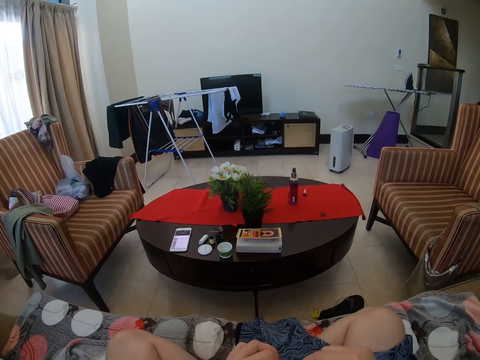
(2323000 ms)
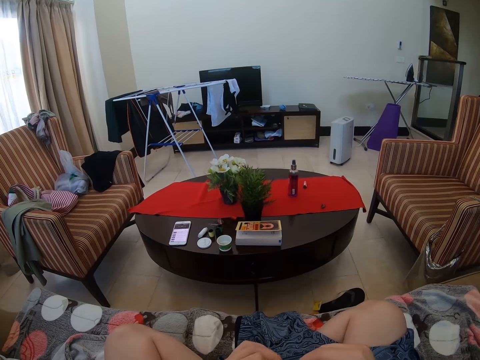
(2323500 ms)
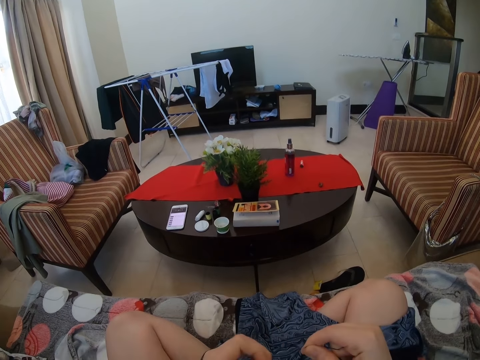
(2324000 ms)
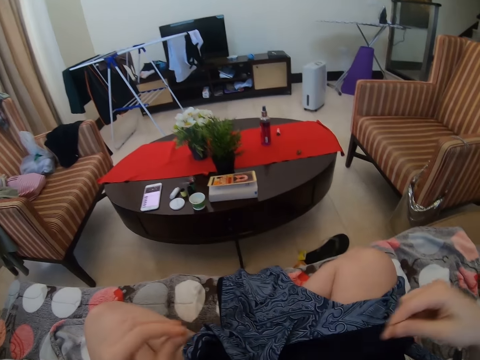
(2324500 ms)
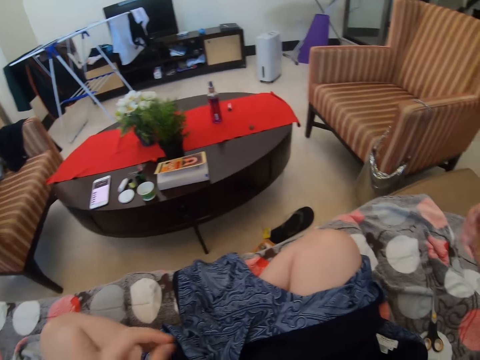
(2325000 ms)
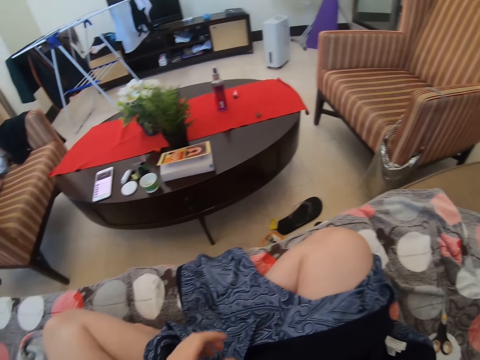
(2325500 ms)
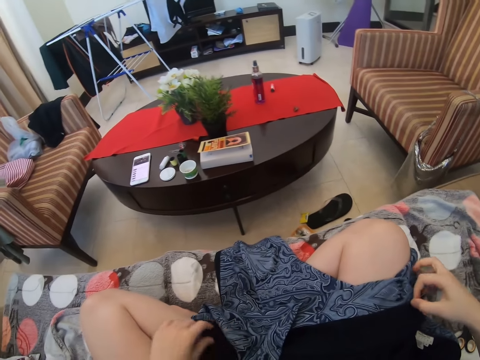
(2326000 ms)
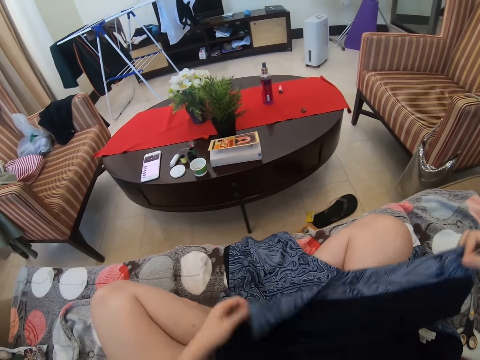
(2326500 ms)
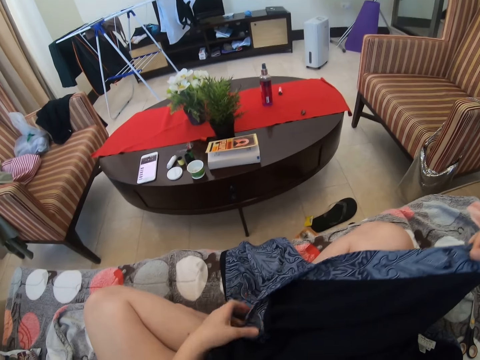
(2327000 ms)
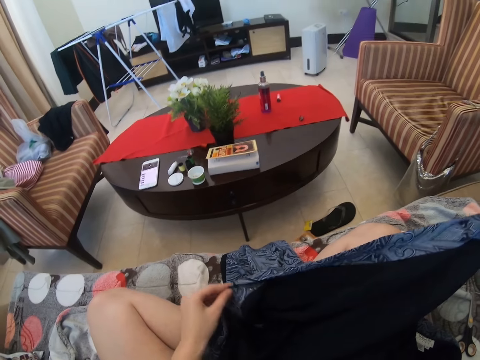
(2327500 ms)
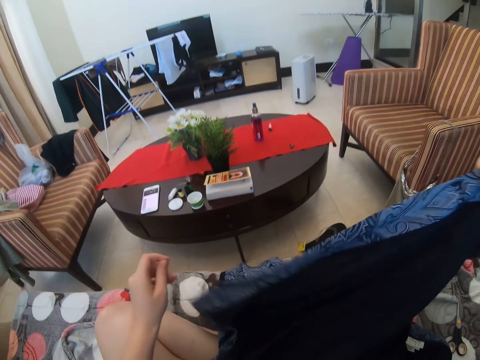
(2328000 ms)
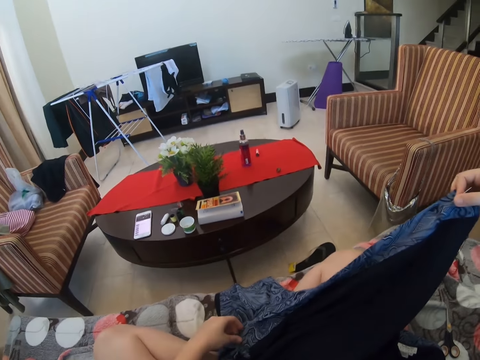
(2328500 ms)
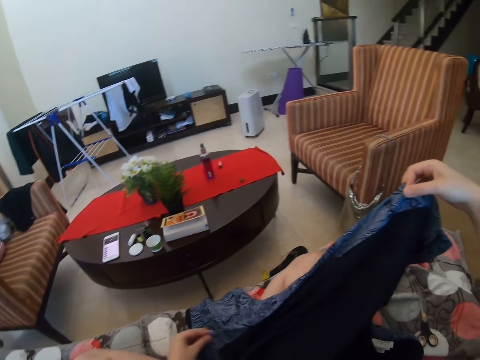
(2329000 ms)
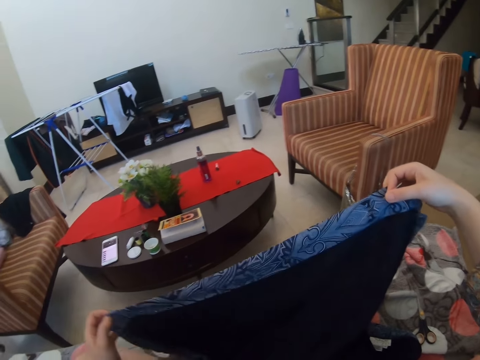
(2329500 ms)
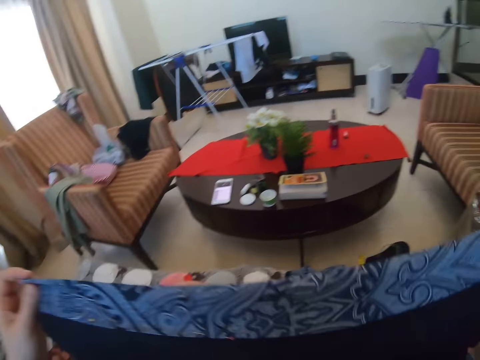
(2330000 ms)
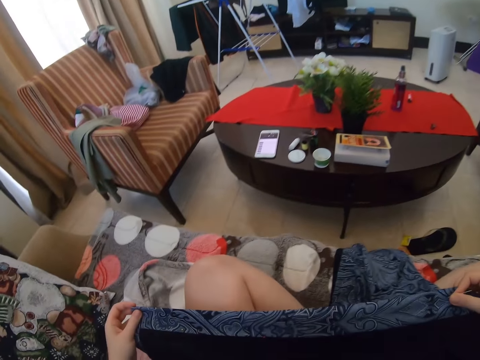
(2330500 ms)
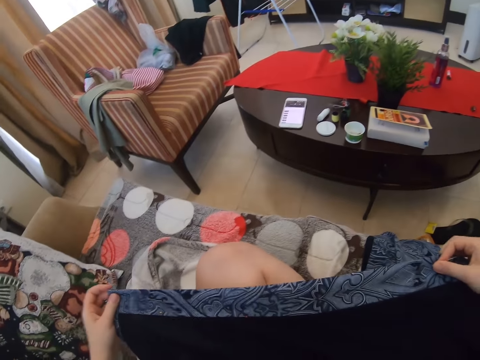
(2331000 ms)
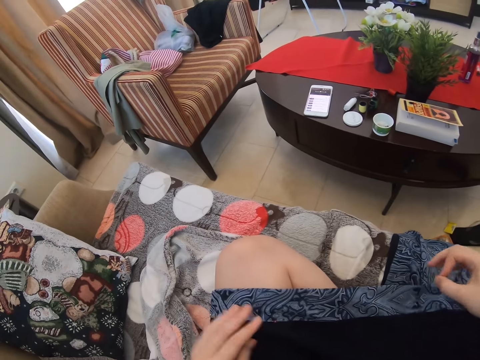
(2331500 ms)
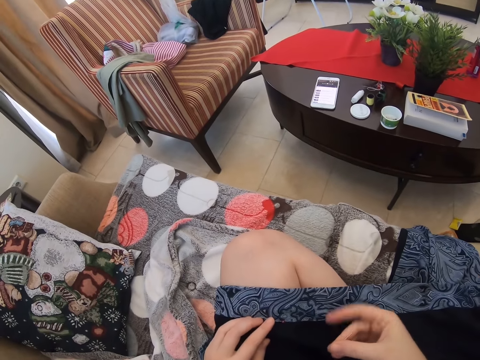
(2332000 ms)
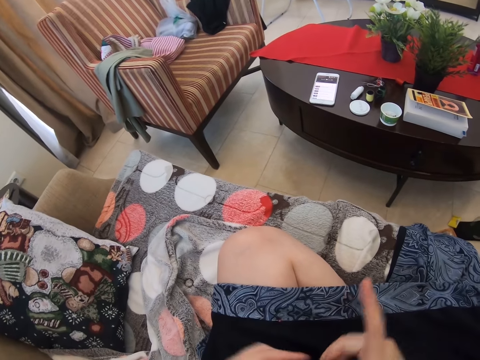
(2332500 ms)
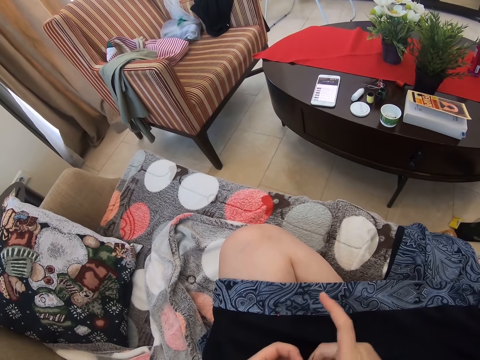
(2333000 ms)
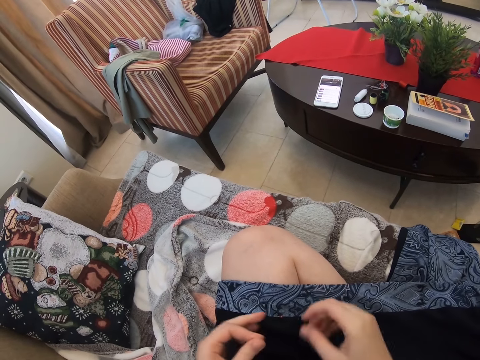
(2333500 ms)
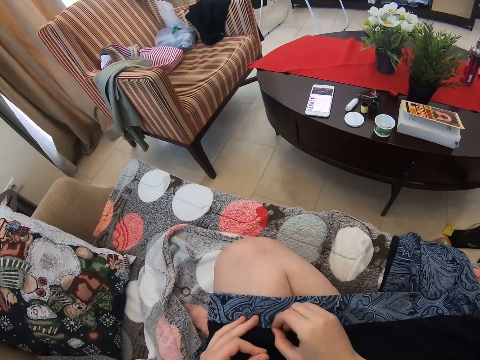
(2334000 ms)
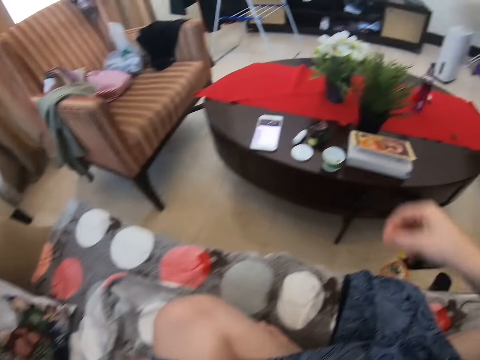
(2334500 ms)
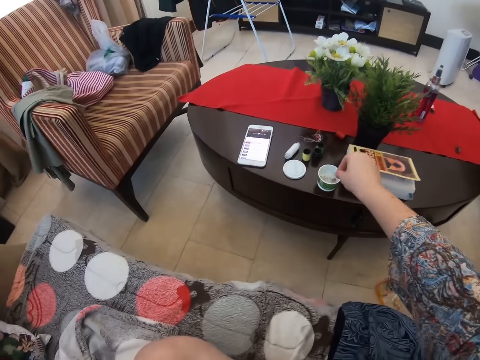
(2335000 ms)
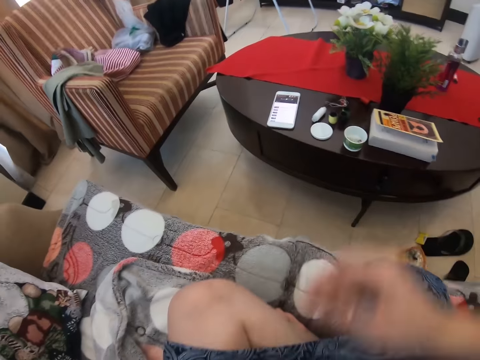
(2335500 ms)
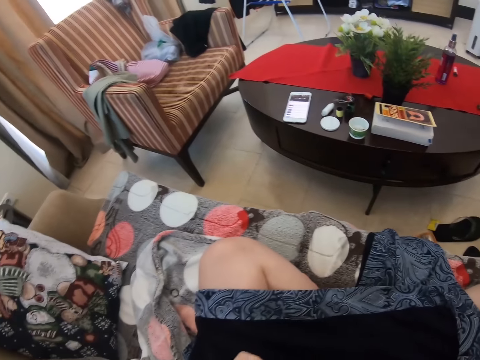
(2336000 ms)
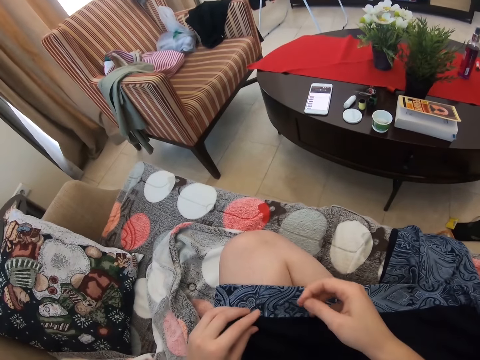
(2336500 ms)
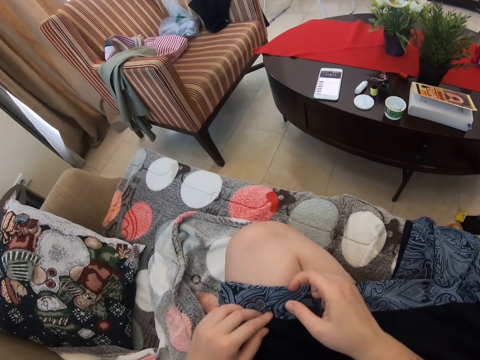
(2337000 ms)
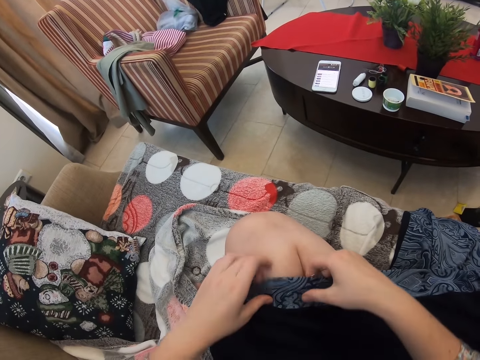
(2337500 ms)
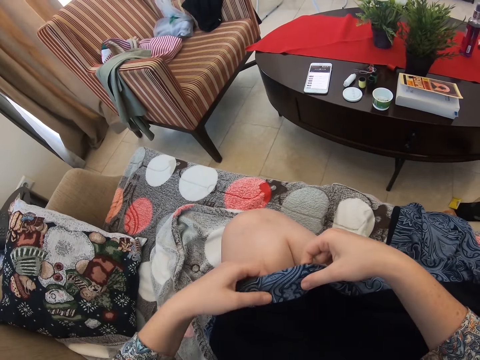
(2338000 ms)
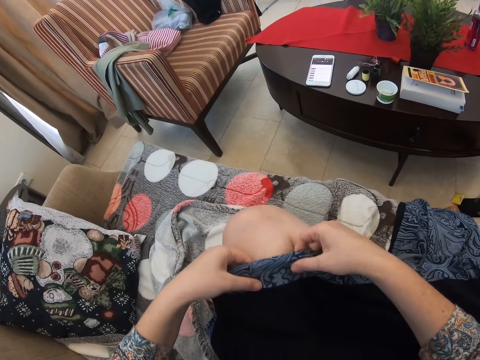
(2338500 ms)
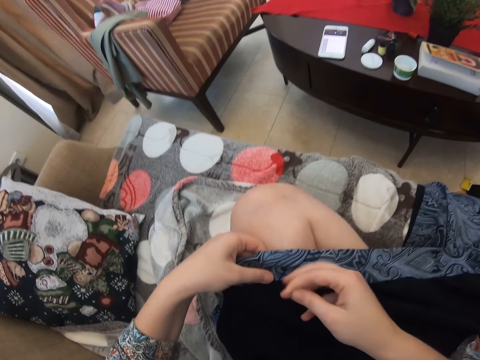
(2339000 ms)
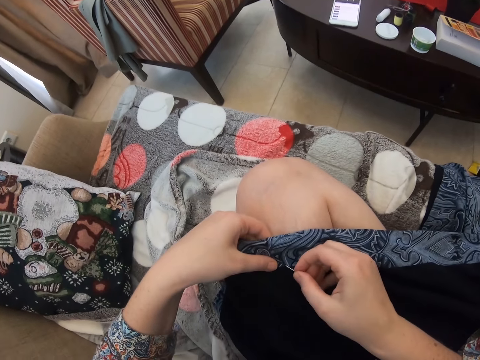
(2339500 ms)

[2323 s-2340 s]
The camera wearer ties the string. She straightens the sewing thread. She picks up the cloth. She holds the cloth. She places the cloth on her thigh. She picks up a sewing needle. She removes something on the cloth. She places the needle in a small container. She takes the sewing needle and sewing thread. She picks up the cloth.

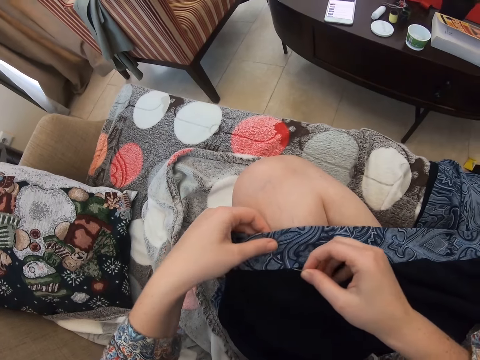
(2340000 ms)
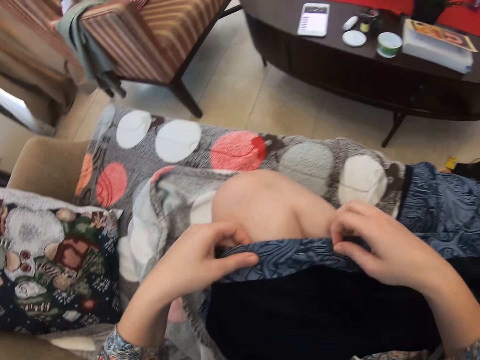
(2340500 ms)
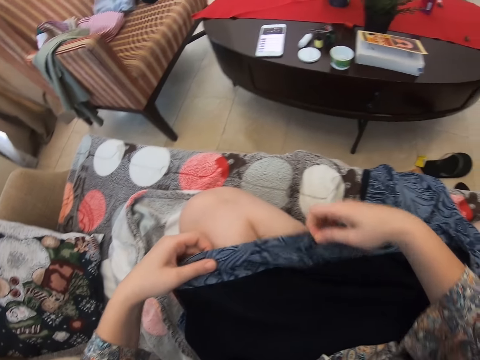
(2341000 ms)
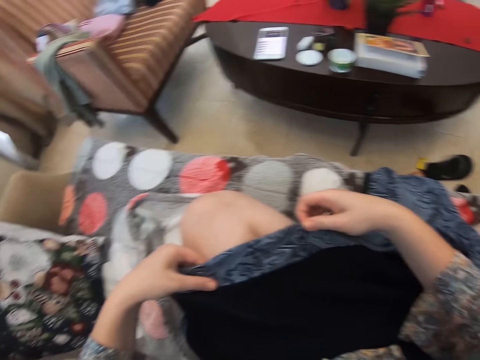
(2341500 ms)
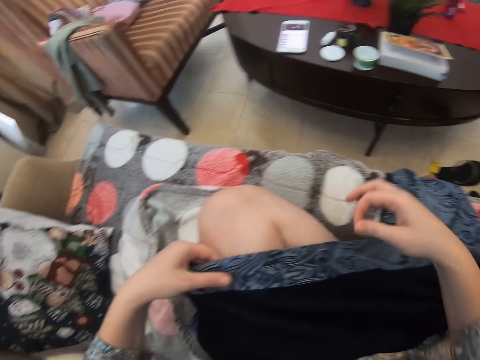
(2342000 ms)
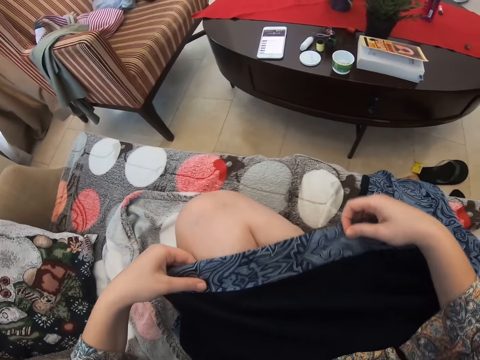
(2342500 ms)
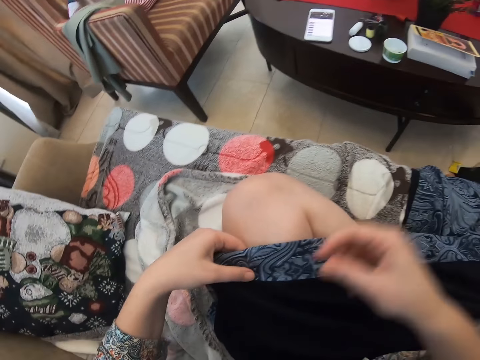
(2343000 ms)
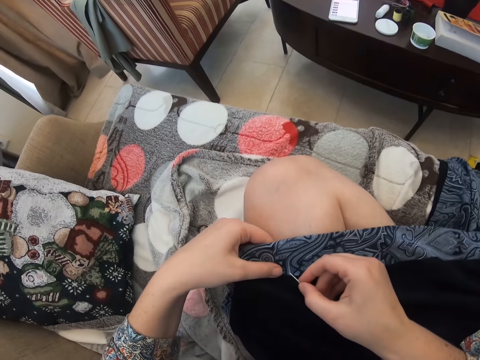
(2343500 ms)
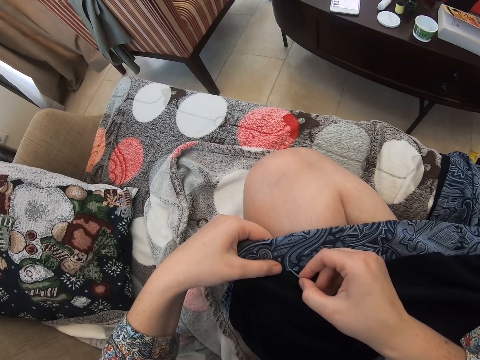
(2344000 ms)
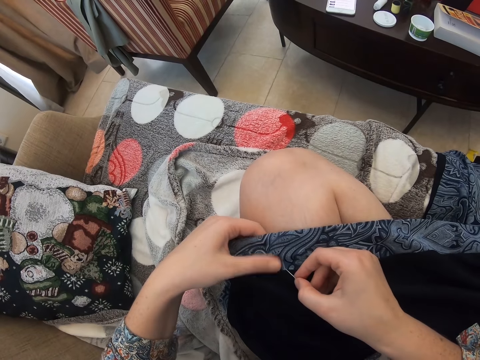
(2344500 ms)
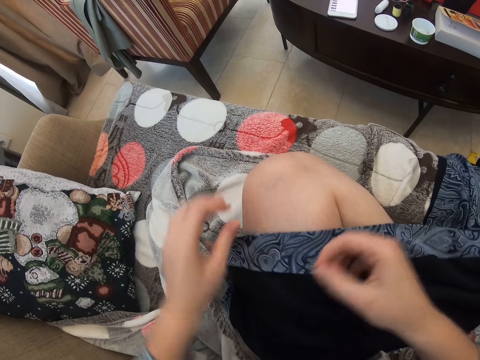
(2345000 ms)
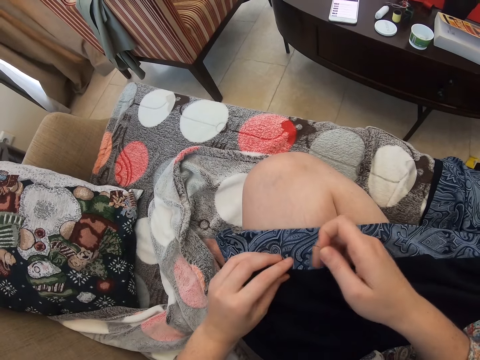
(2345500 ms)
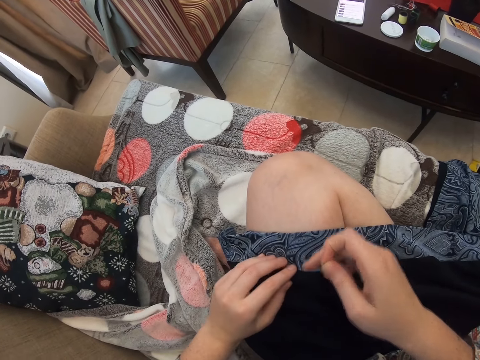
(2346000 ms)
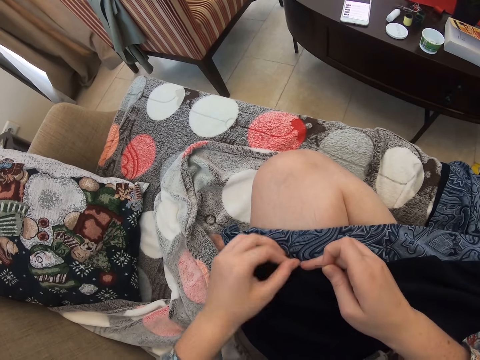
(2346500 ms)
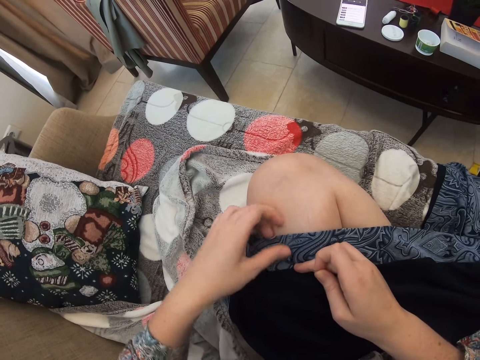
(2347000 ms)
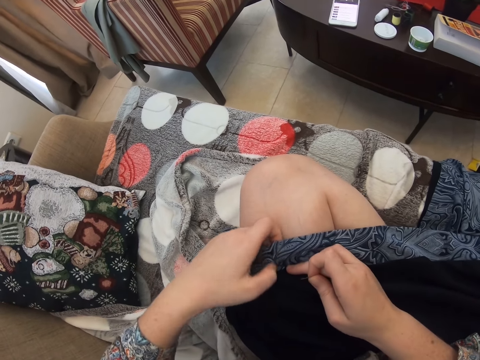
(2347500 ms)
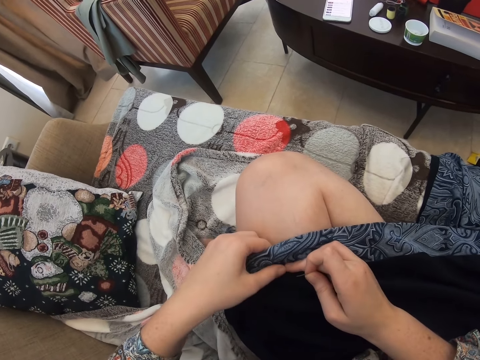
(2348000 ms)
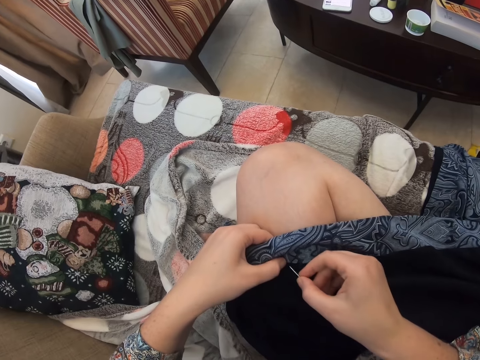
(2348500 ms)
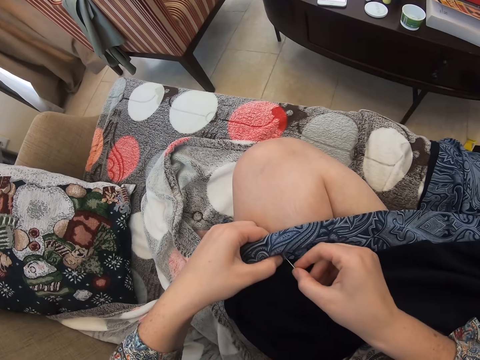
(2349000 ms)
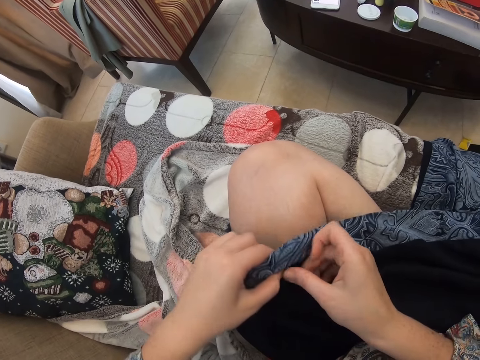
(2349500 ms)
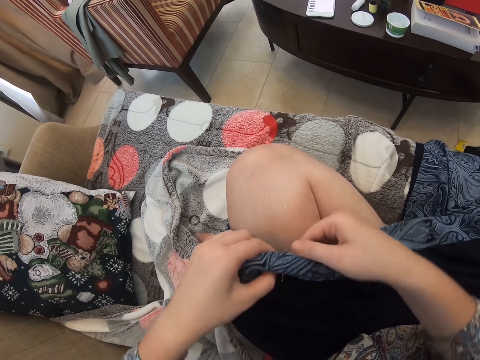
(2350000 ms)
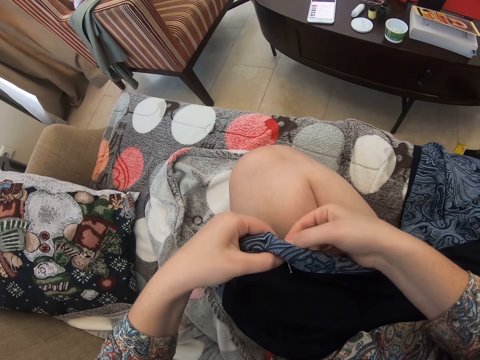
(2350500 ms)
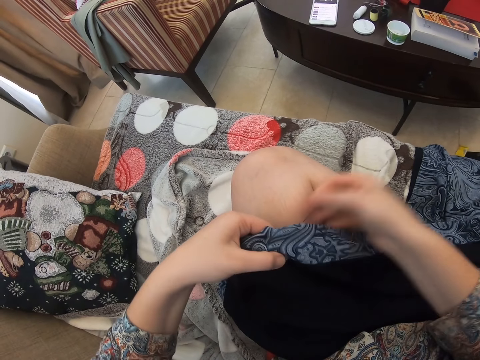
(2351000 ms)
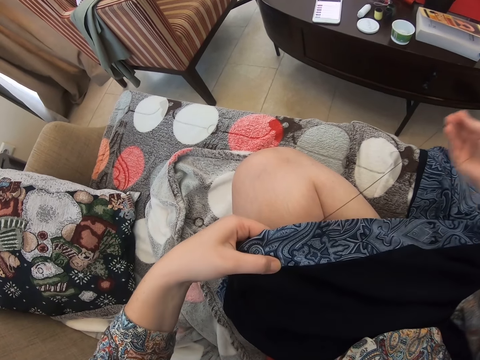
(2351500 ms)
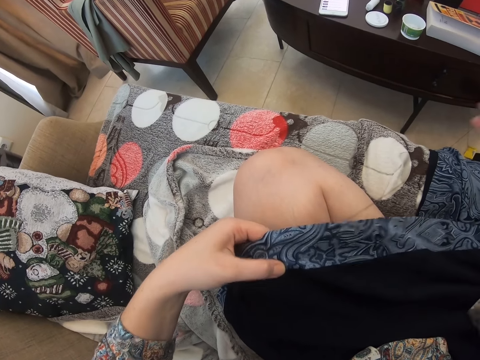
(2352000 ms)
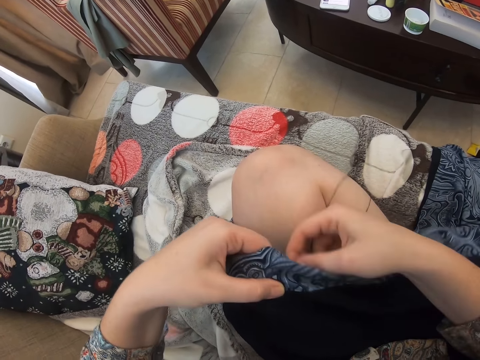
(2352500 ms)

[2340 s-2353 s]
The camera wearer sews the cloth. They adjust the cloth. They stretch the cloth. They sew the cloth. They sew the cloth.
